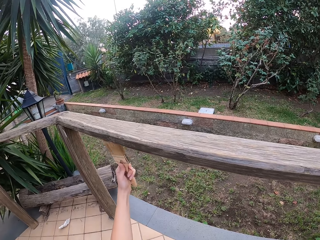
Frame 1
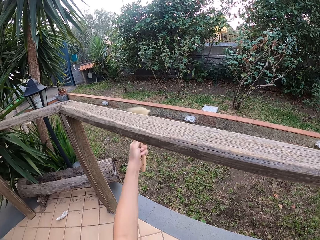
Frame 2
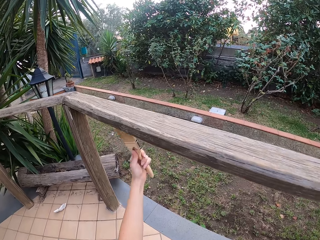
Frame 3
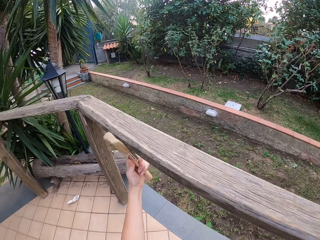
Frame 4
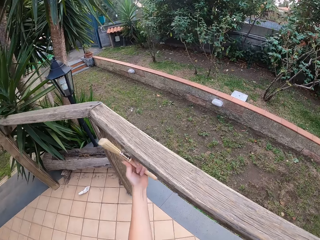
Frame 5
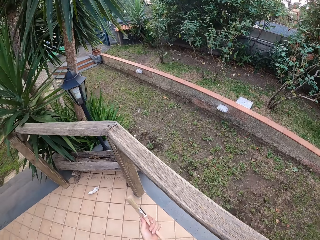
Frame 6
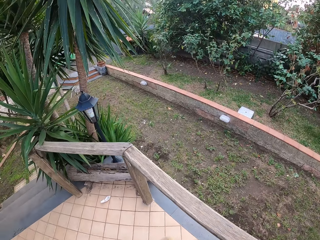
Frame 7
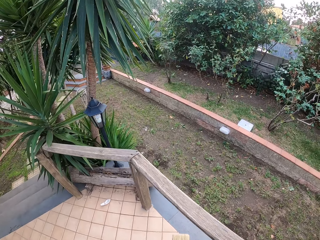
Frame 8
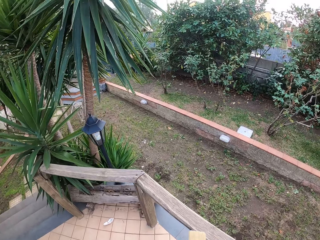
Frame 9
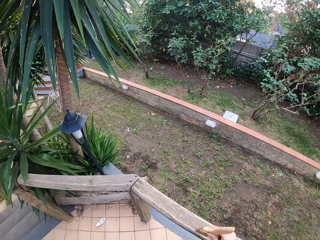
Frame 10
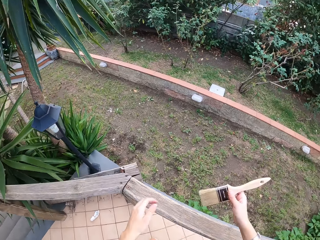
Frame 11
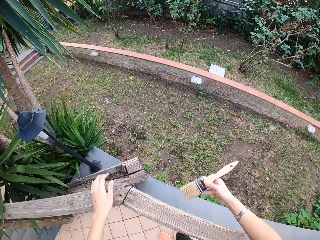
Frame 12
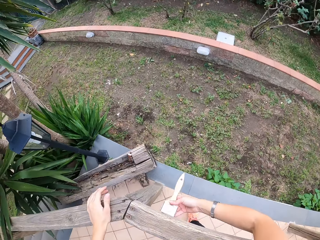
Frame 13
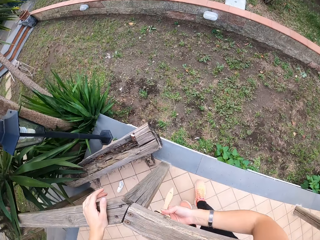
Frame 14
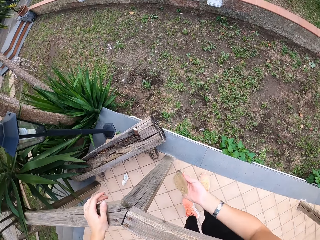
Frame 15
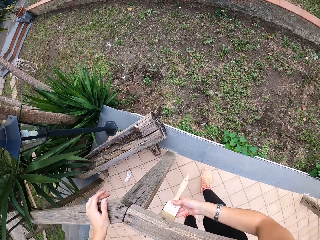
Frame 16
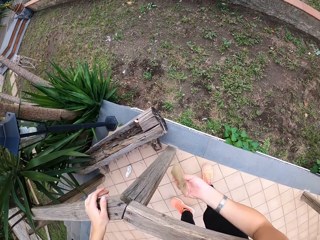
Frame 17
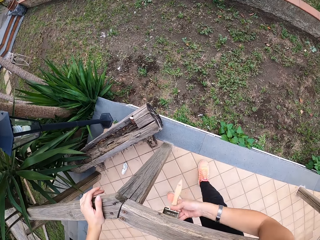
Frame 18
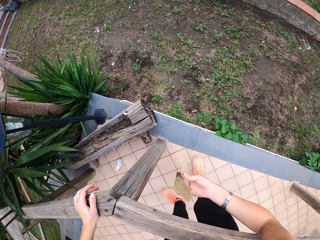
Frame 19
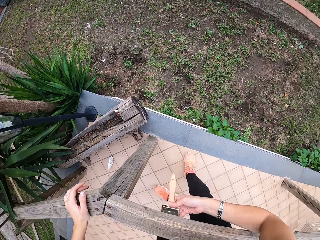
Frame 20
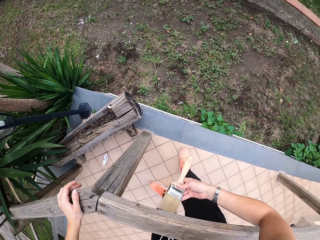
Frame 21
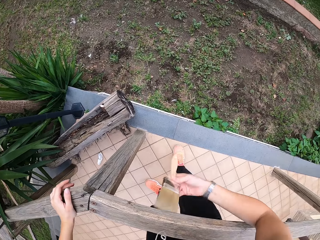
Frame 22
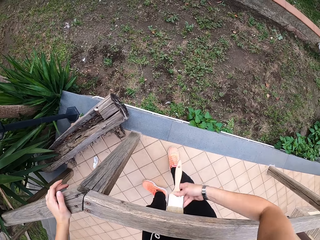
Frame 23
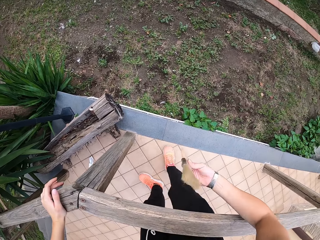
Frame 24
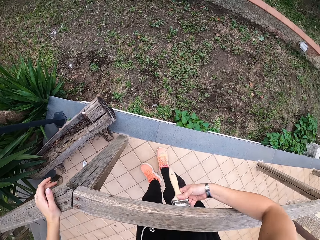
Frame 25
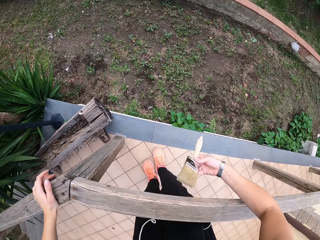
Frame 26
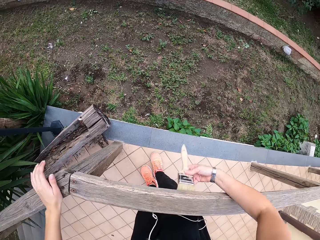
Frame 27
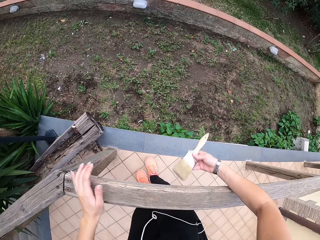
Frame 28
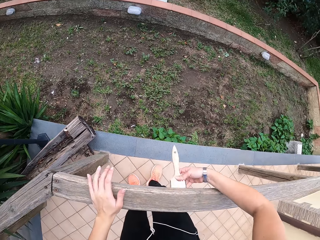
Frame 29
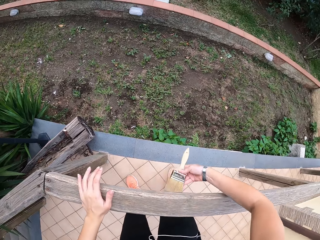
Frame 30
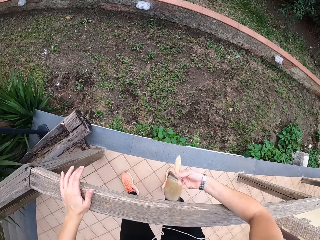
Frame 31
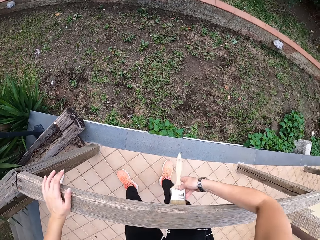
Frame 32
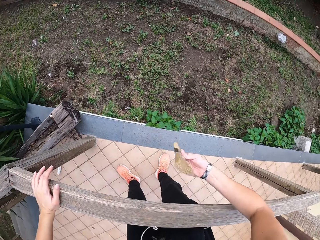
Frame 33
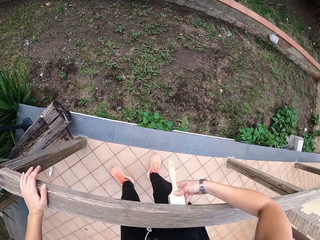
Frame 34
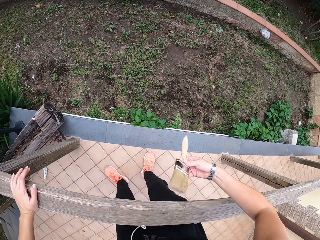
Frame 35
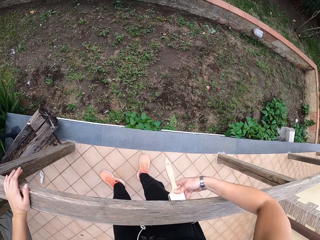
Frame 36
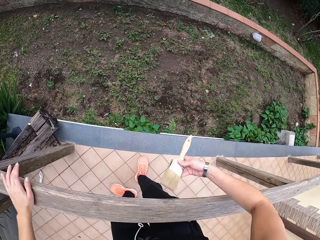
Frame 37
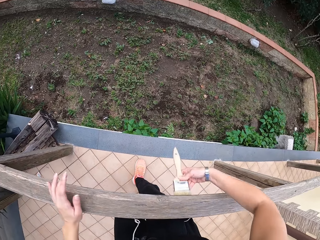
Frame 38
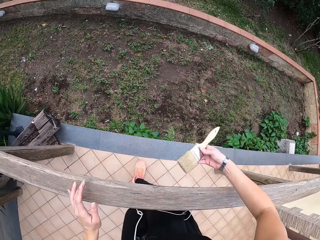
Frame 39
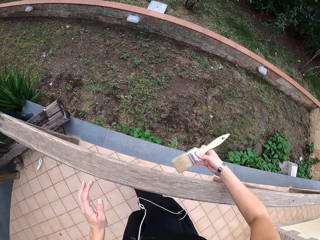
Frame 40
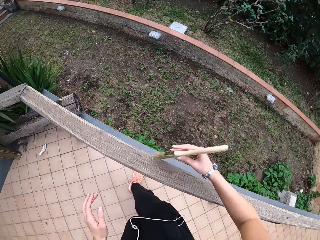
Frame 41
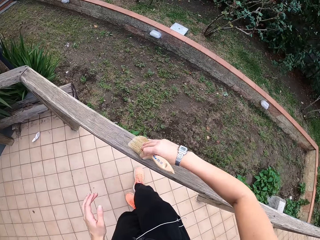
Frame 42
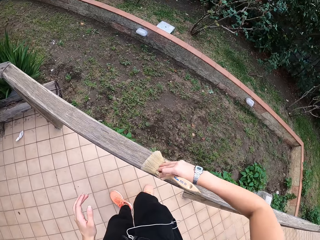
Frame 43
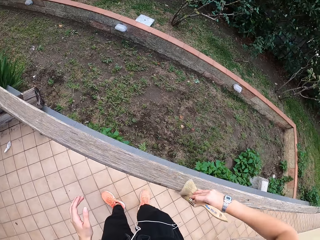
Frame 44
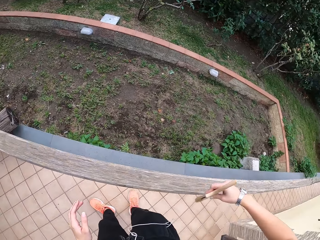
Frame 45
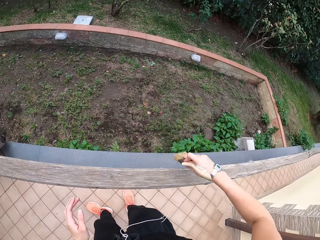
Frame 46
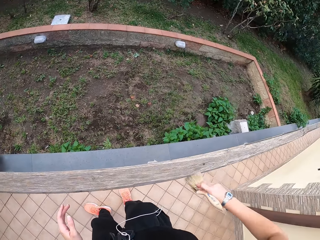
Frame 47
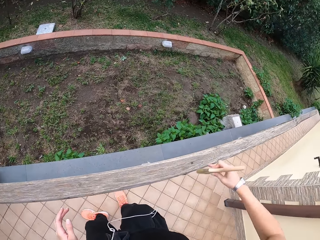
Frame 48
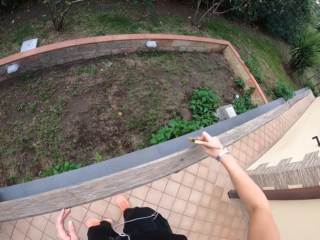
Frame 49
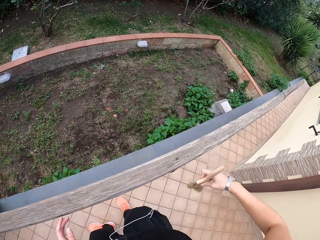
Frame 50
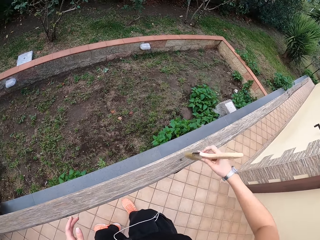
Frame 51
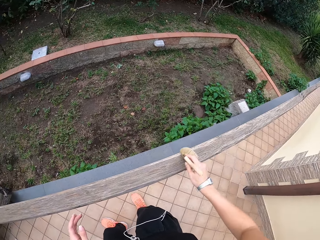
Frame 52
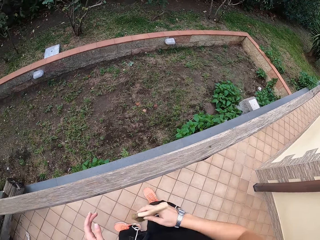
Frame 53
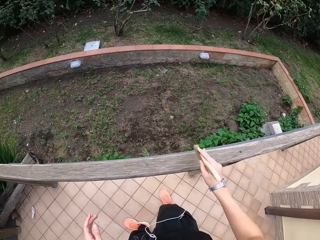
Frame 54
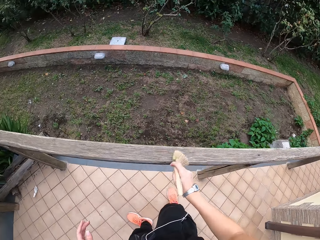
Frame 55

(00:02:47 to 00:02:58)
The camera wearer stands up. She holds the wooden handrail with her left hand. She wipes the wooden handrail with the paint brush in her right hand. She makes a step. She brushes the wood with the paintbrush. She moves the left hand. She brushes the wood with the paintbrush.

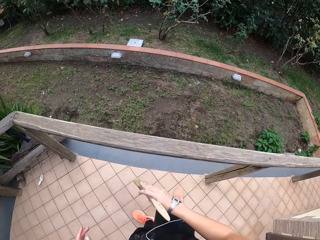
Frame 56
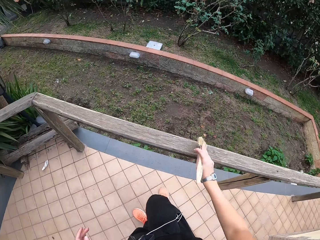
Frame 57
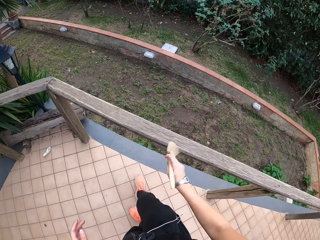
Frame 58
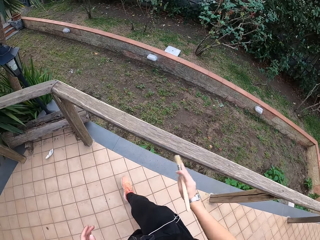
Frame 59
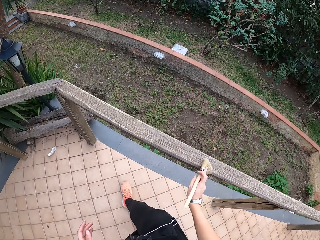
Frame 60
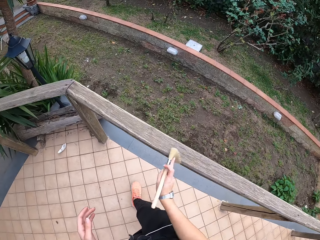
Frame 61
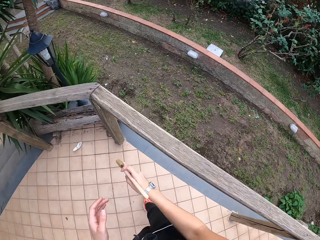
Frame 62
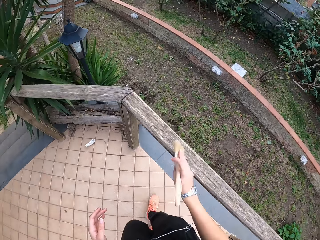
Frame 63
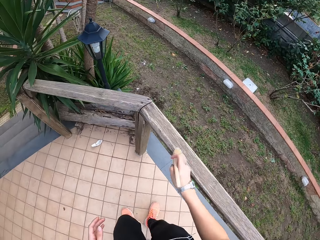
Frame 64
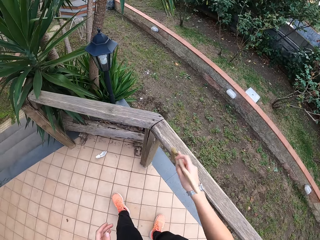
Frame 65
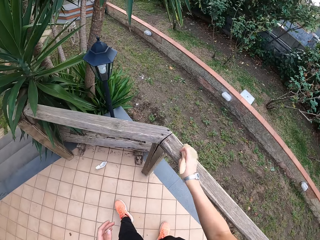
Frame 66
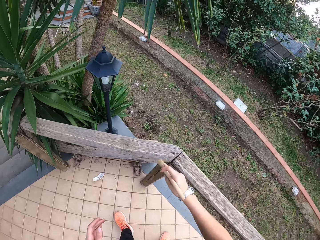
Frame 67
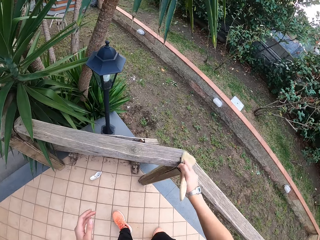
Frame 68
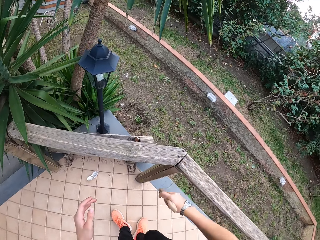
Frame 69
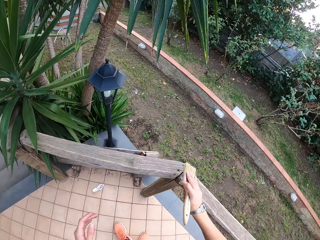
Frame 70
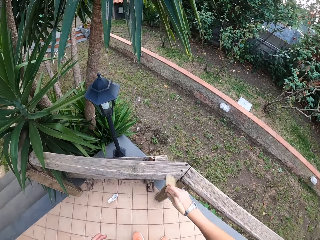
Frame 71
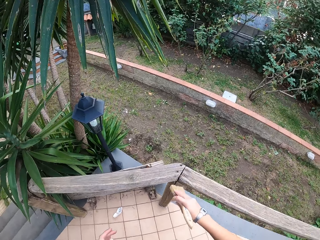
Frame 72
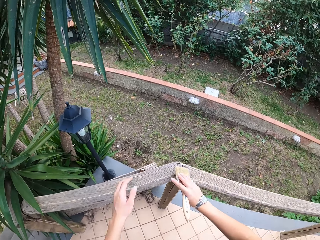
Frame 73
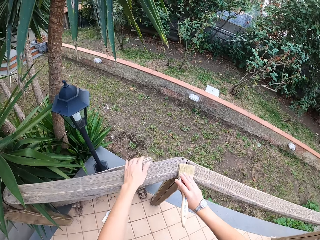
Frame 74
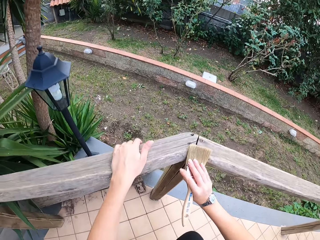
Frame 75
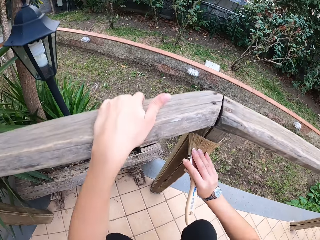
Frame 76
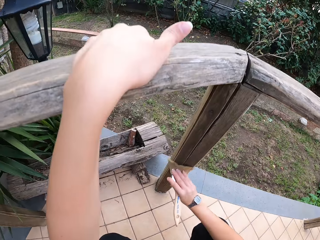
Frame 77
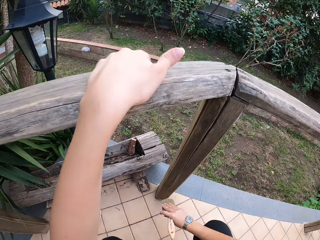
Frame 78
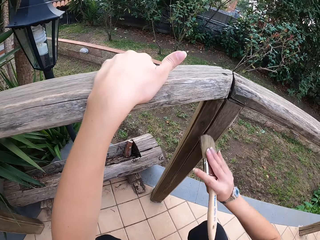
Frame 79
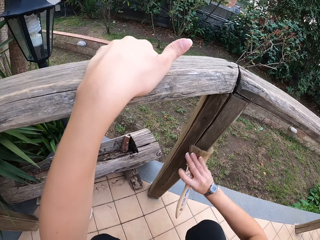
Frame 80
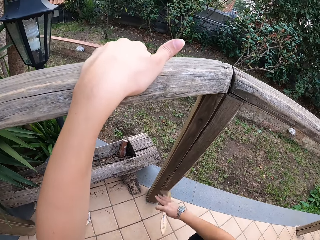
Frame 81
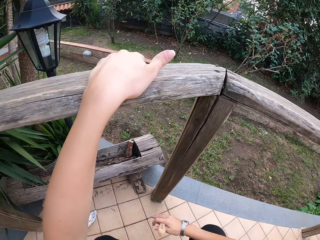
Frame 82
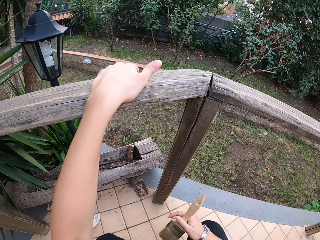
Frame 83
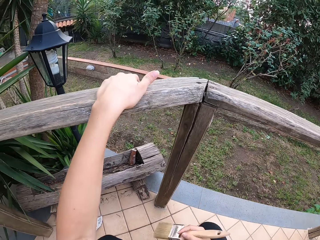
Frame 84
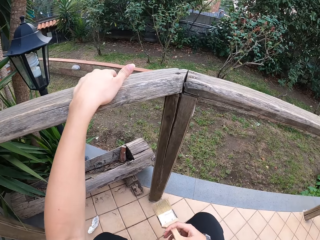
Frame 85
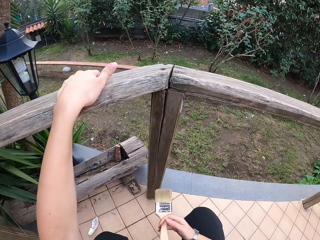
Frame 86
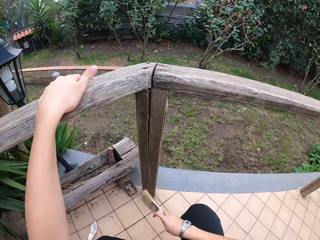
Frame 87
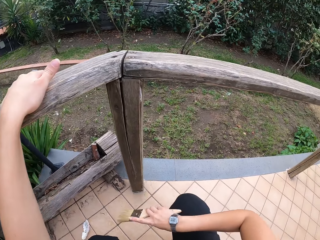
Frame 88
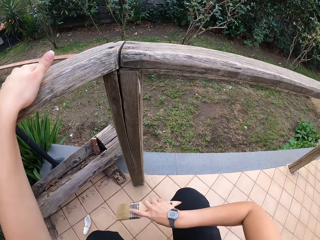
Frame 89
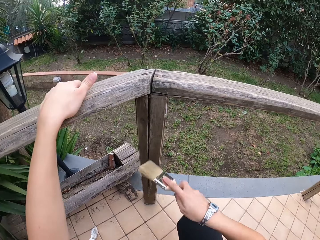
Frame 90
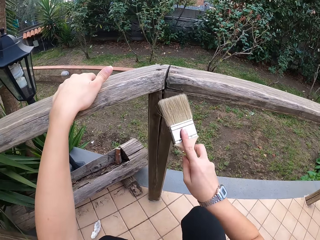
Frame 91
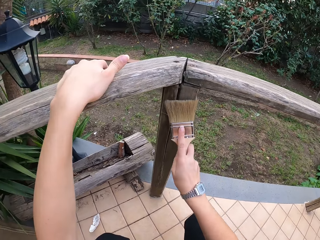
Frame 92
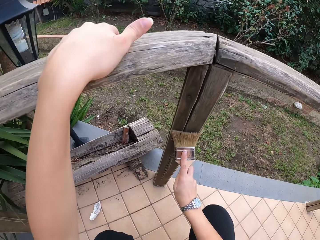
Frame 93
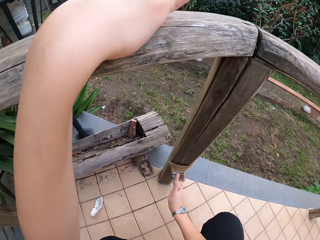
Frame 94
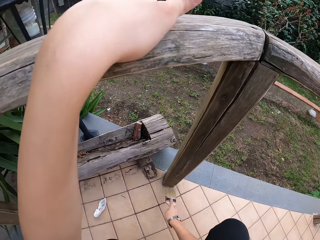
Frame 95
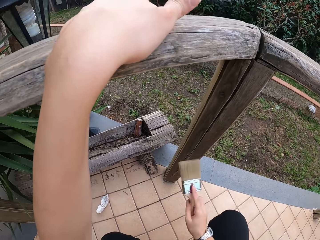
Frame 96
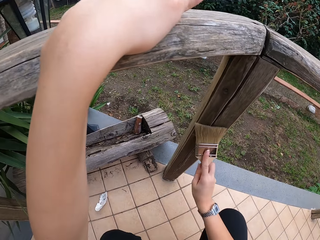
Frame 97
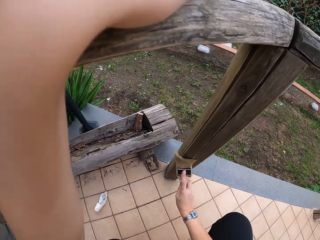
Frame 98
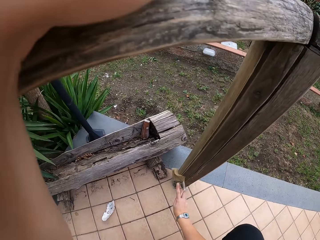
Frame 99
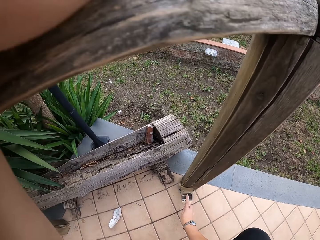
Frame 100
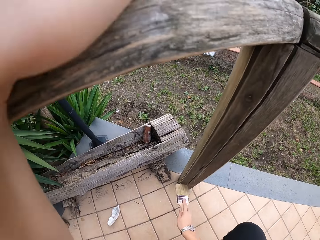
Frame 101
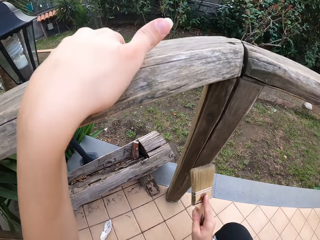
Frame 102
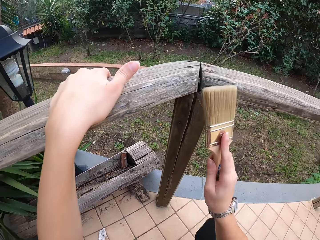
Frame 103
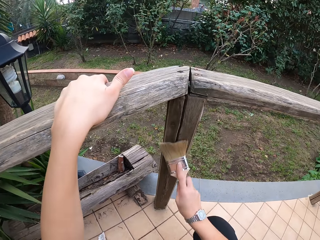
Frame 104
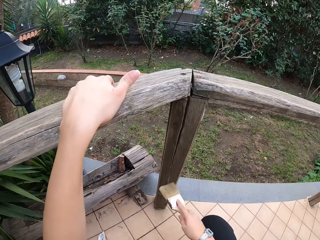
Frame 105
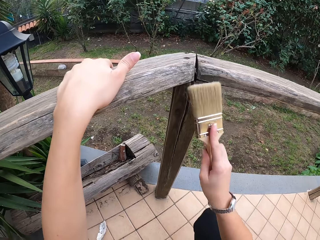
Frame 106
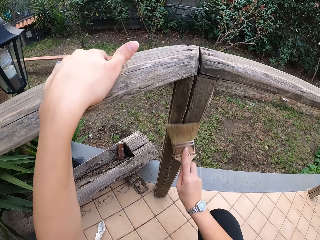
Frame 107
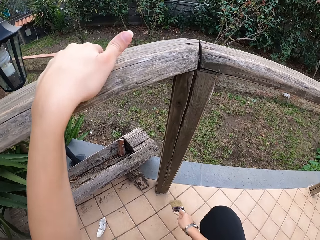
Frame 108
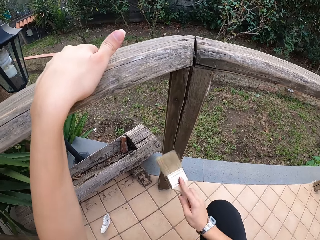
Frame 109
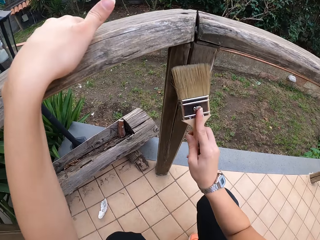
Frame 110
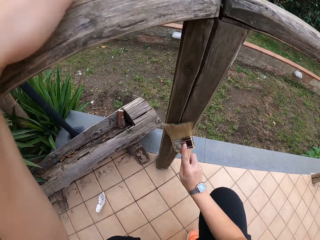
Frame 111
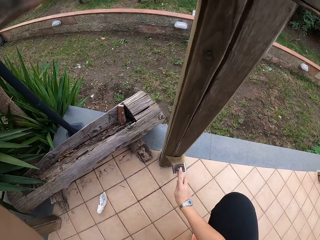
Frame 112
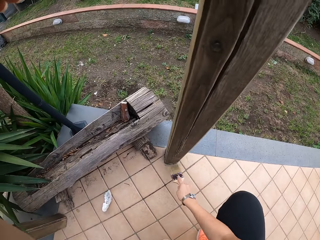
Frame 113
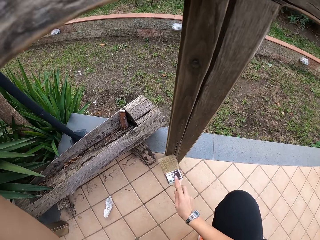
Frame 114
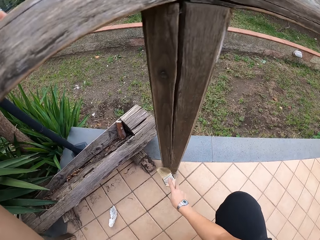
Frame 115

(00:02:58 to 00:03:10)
The camera wearer makes a step. She brushes the wood with a paintbrush. She makes a step. She brushes the wood with the paintbrush. She holds the wooden handrail with her left hand. She brushes the wood with the paintbrush. She turns the paintbrush and looks at the wrist watch. She brushes the wood with the paintbrush.
